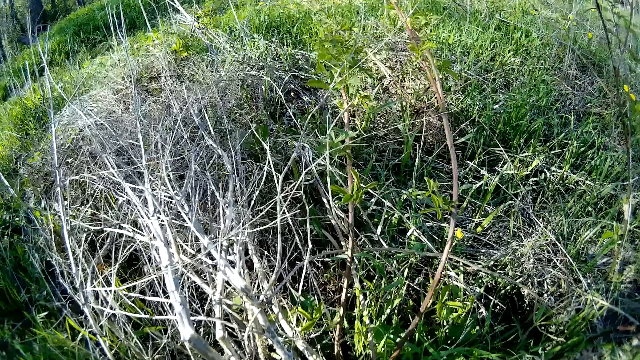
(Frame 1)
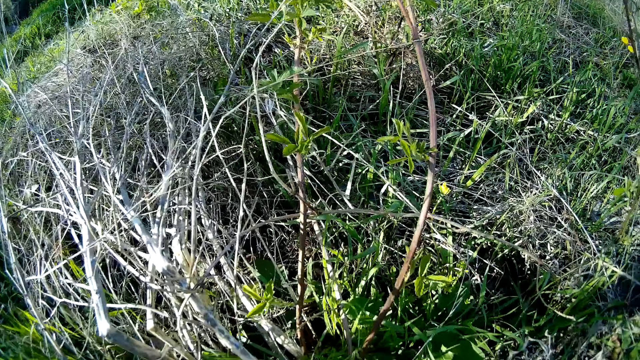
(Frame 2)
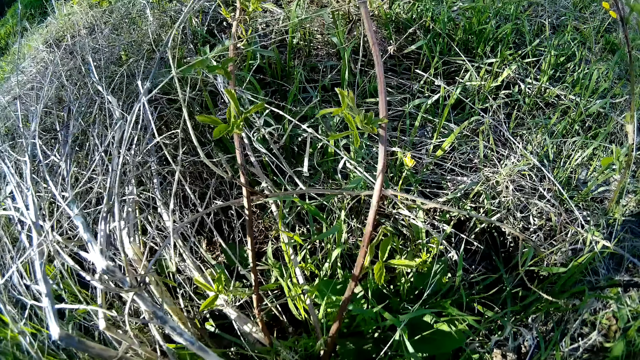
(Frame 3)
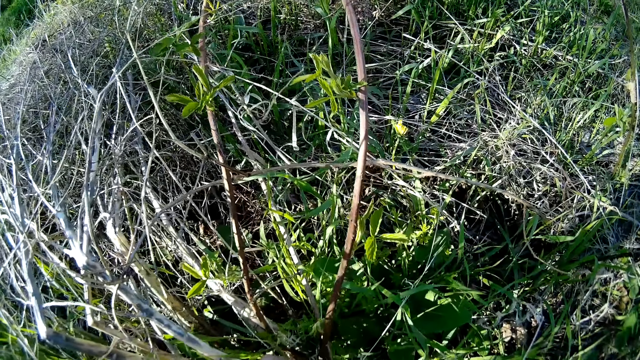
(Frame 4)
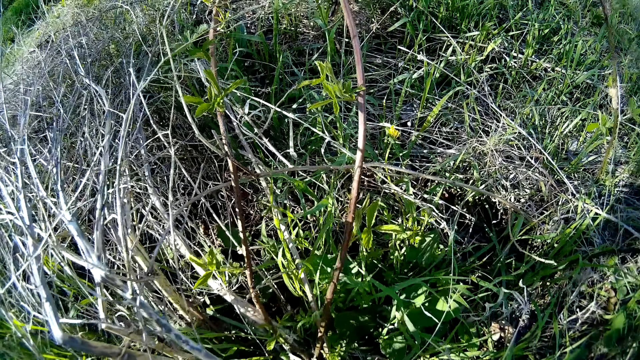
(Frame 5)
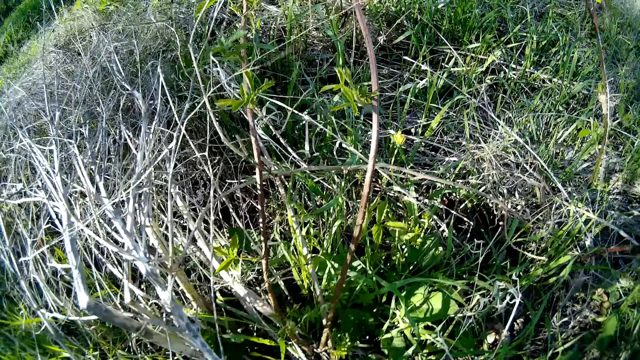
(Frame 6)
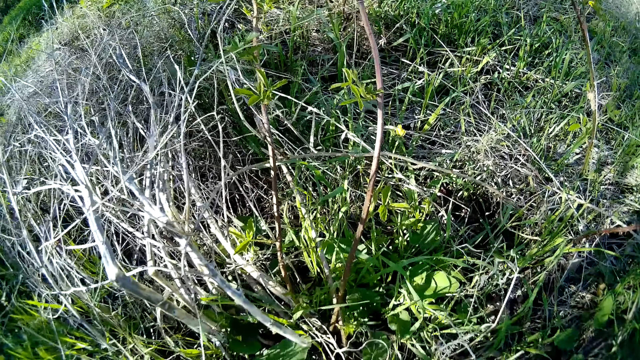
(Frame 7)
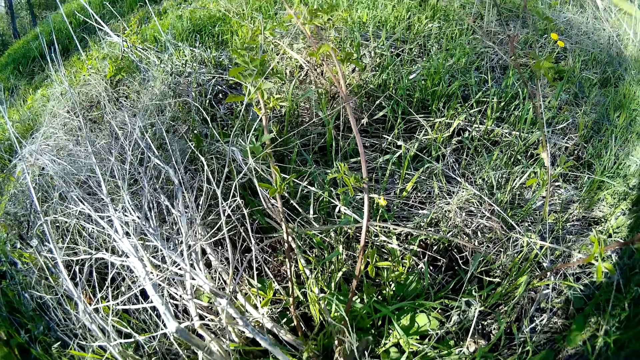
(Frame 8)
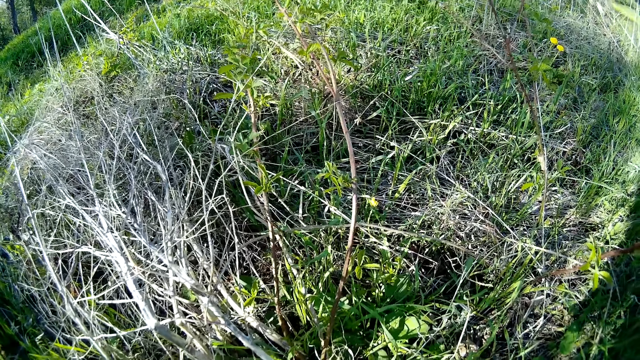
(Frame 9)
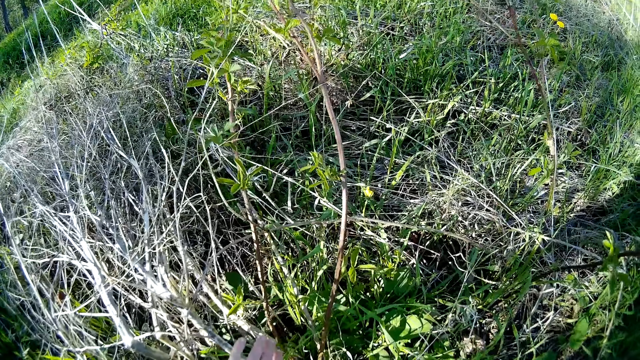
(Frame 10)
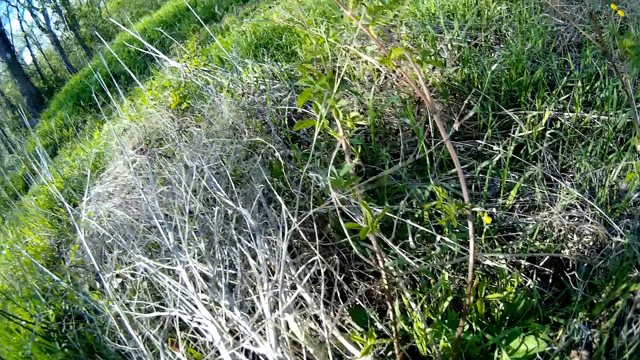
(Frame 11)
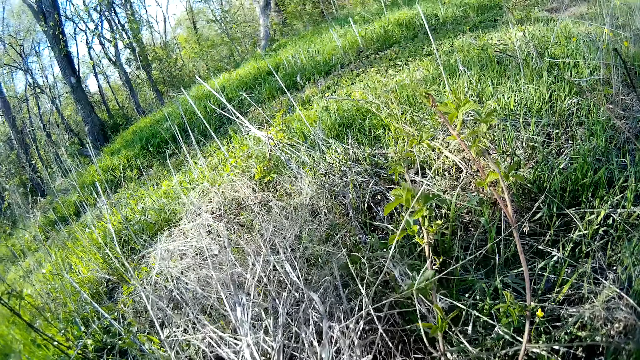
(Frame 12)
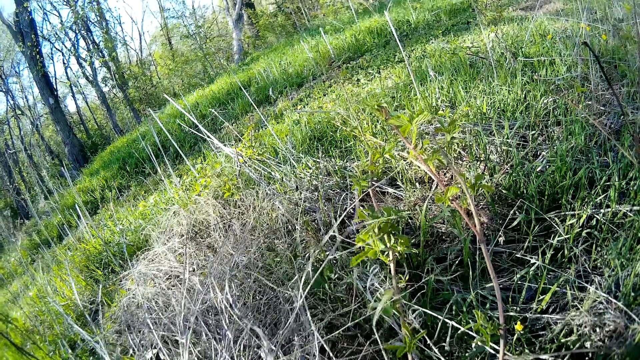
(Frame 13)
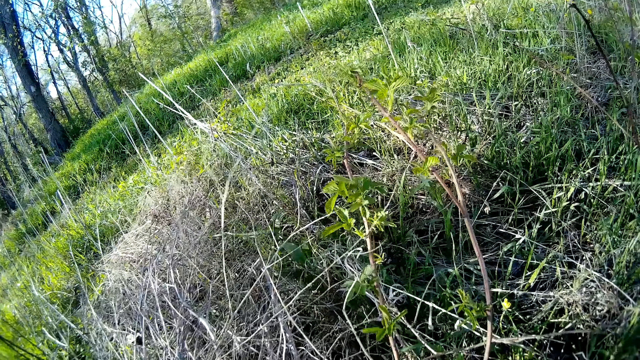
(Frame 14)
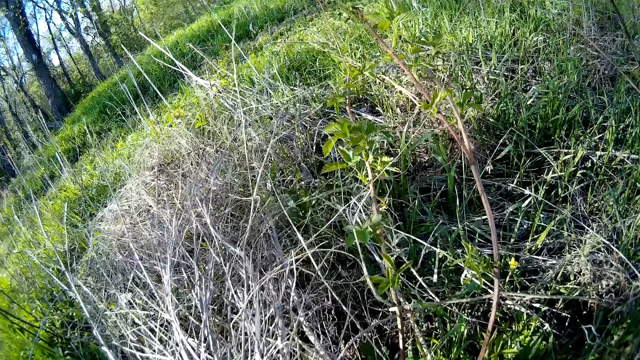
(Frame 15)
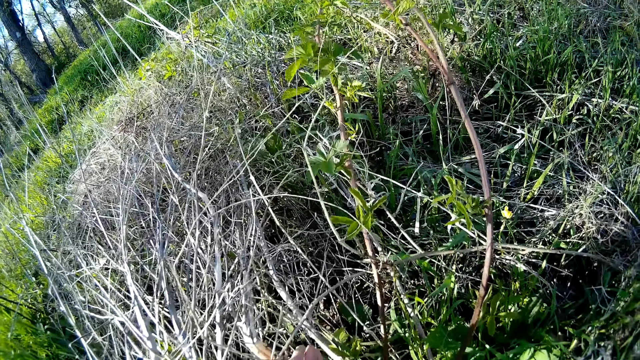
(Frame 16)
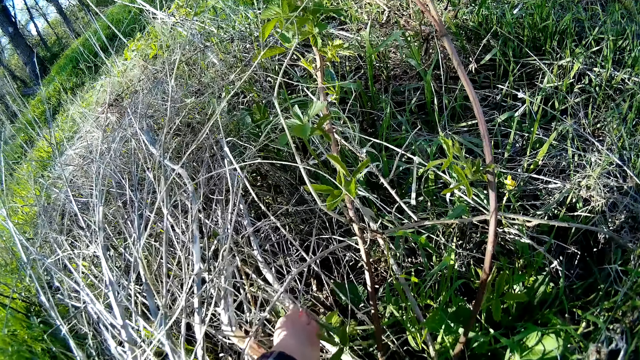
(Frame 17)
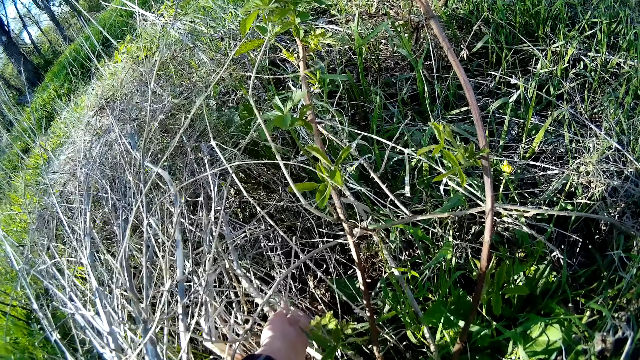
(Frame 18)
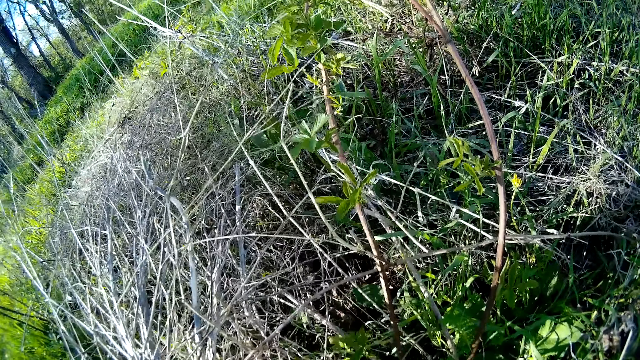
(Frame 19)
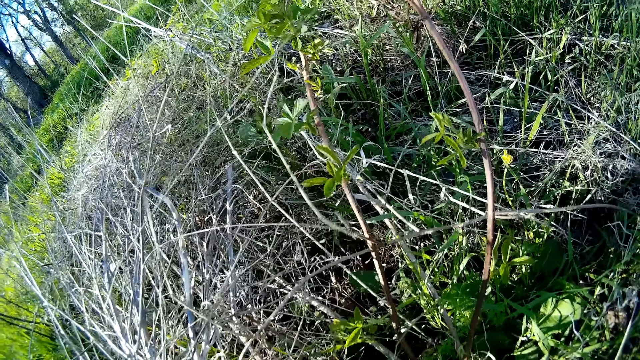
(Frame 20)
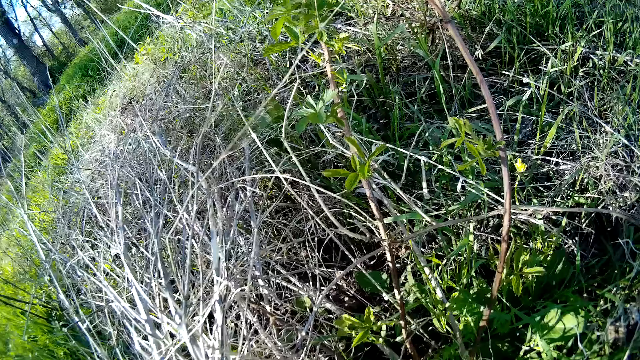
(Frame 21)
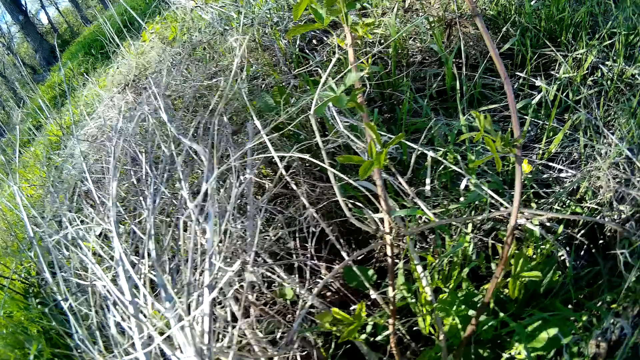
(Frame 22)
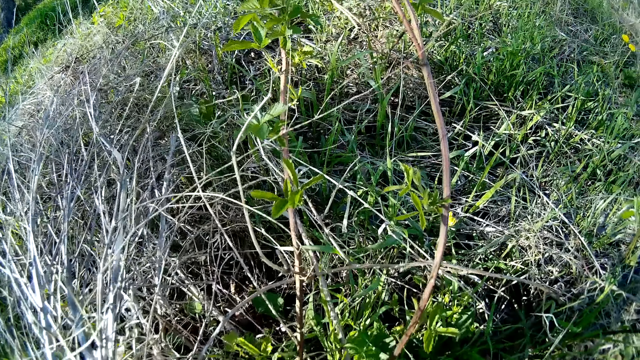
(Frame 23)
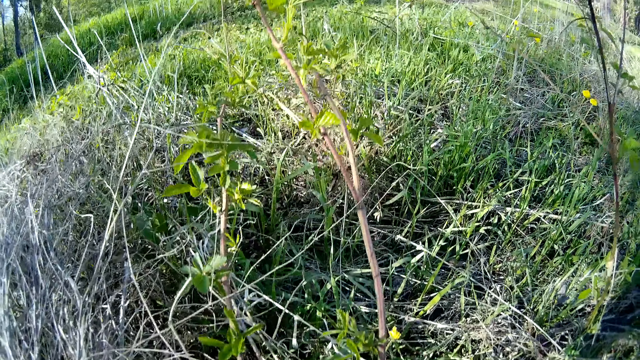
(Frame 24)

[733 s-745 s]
The camera wearer plucks a plant on the floor with her right hand. She does so again.

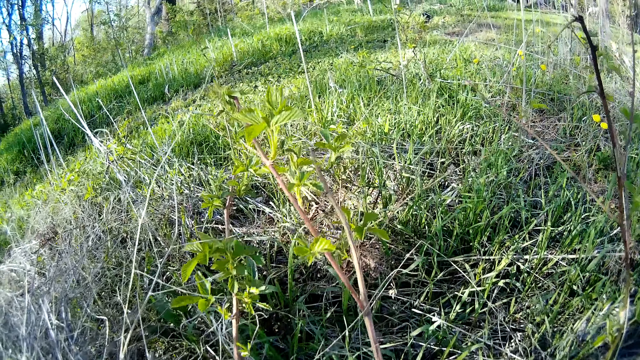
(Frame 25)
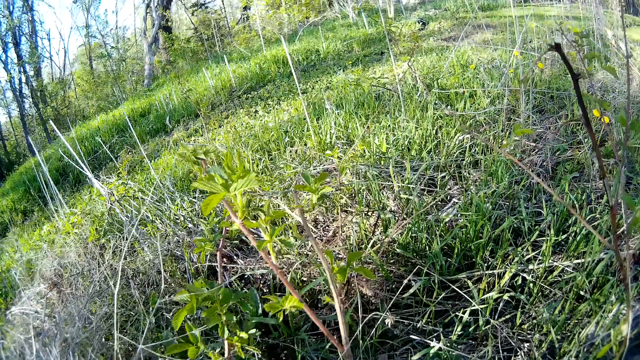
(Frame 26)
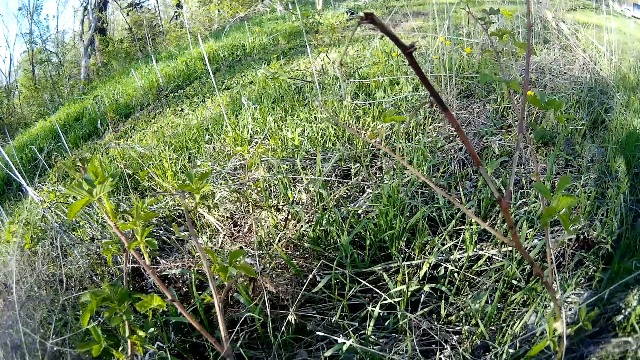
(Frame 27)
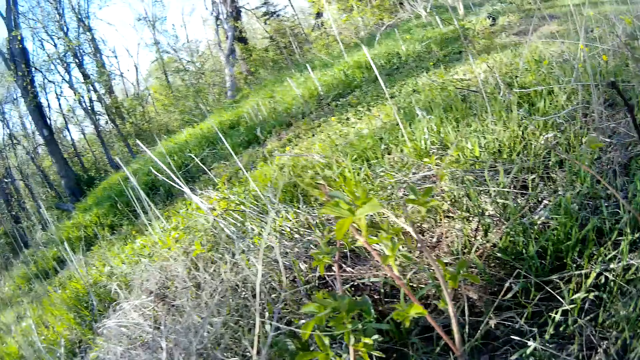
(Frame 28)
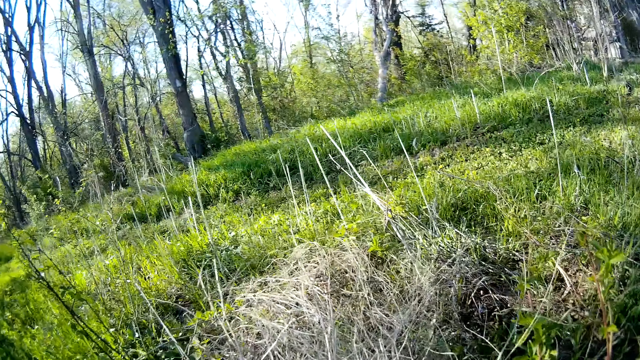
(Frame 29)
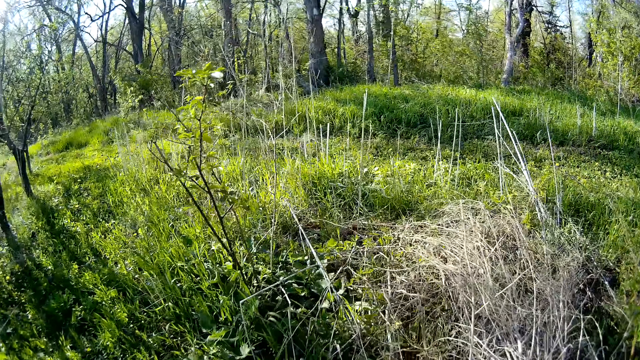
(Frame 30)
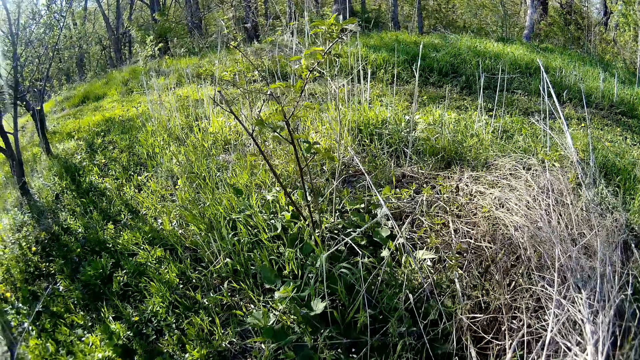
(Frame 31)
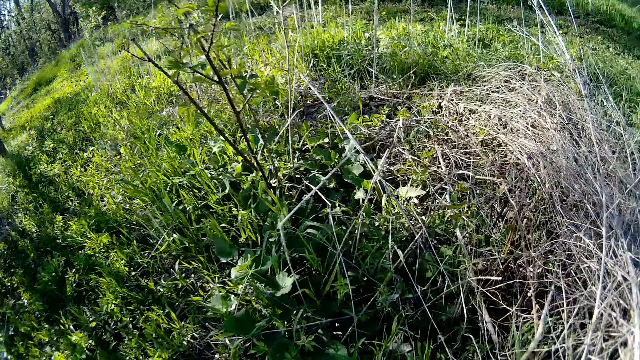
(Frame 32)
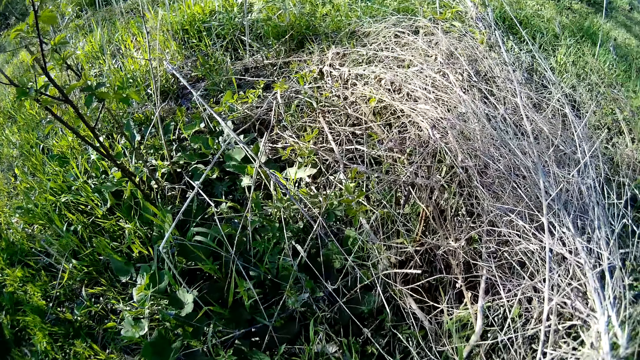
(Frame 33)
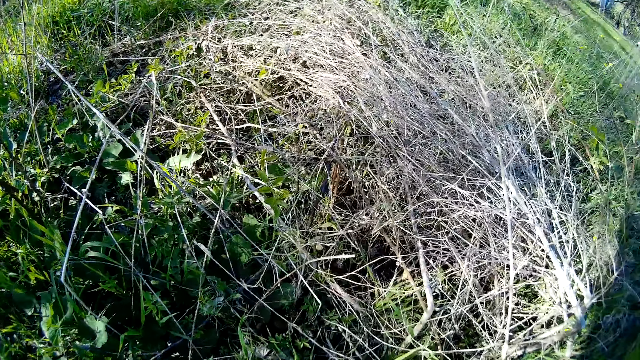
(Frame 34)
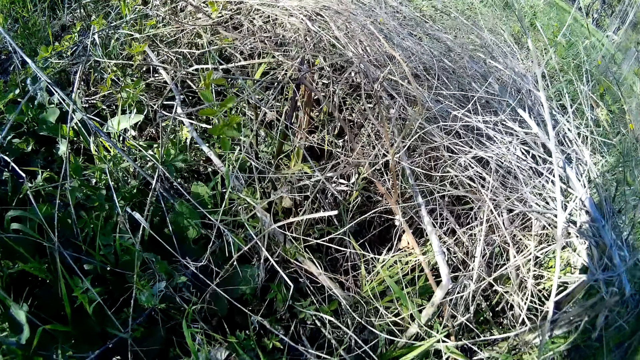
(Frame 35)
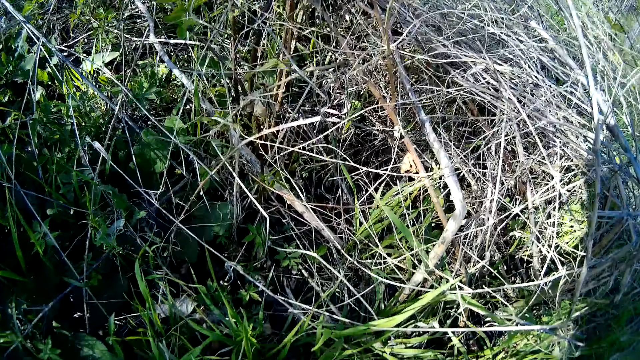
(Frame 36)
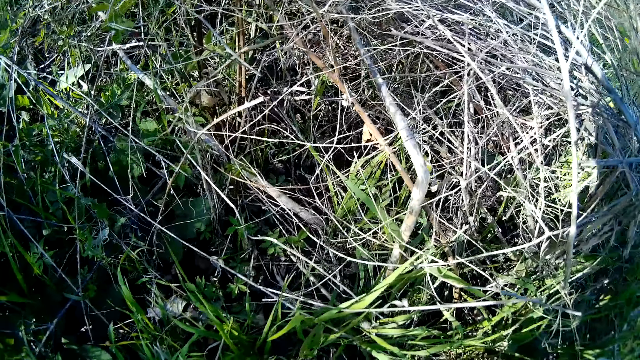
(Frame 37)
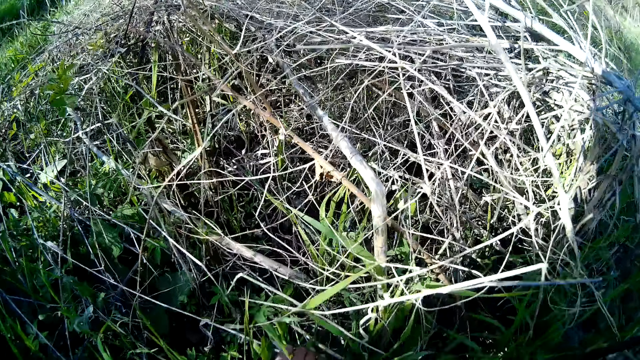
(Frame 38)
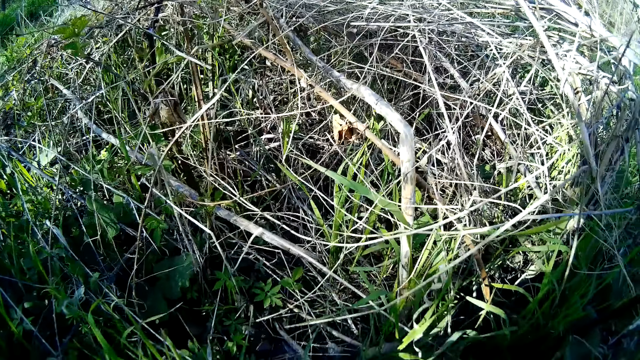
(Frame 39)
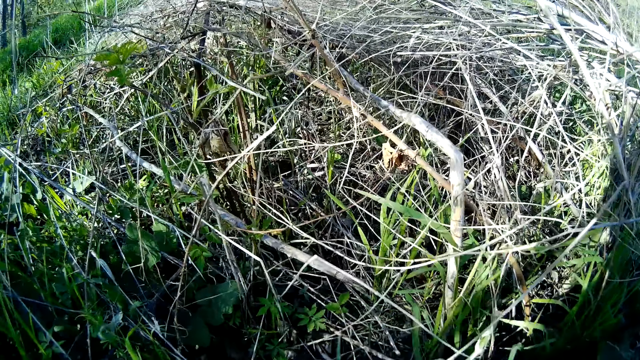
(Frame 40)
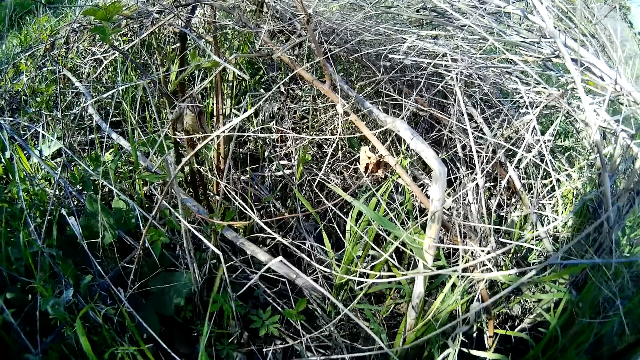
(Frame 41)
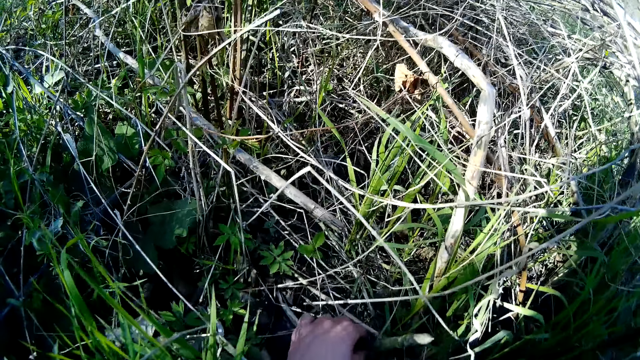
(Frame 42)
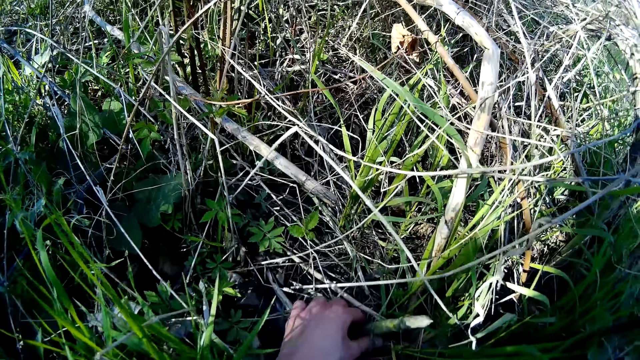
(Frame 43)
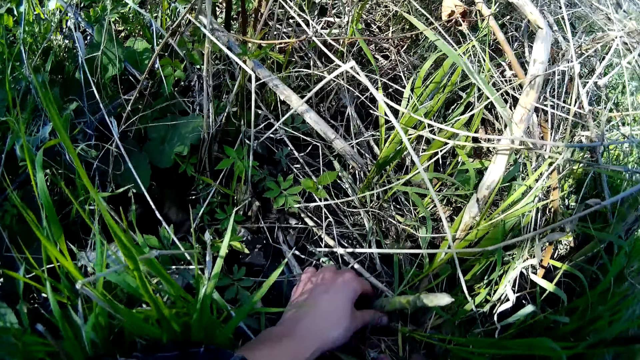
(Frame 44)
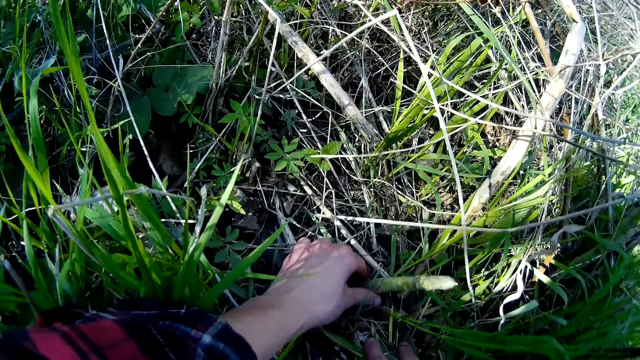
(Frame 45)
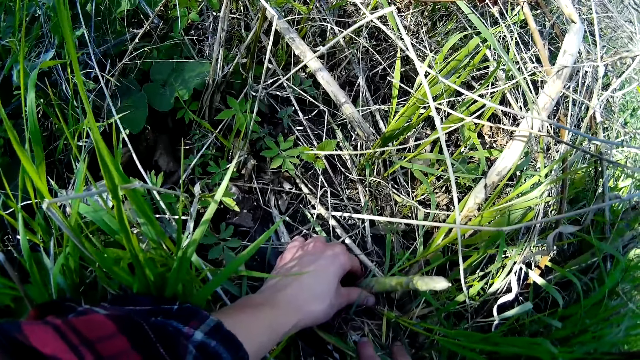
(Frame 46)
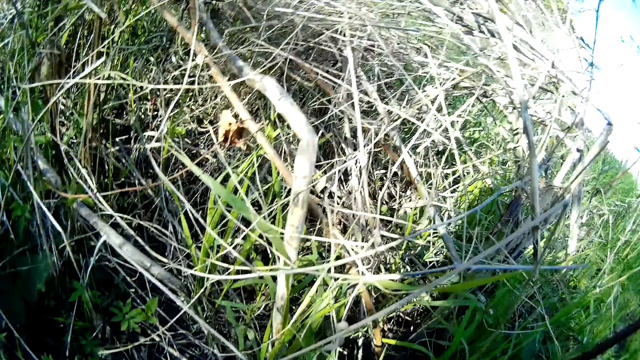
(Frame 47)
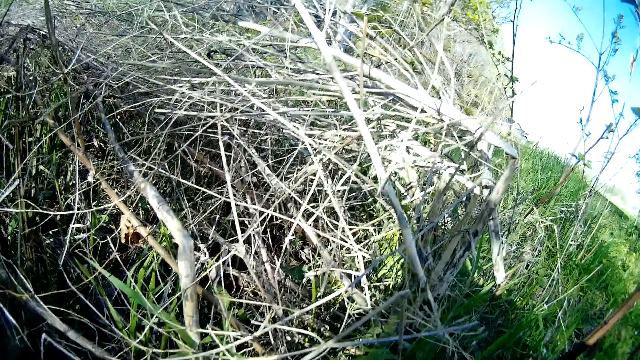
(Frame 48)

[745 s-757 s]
The camera wearer touches a plant on the floor with her left hand.
